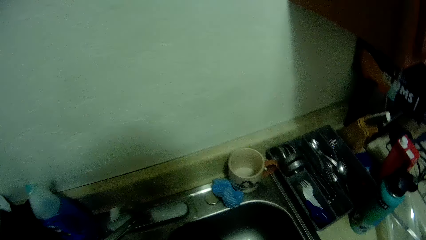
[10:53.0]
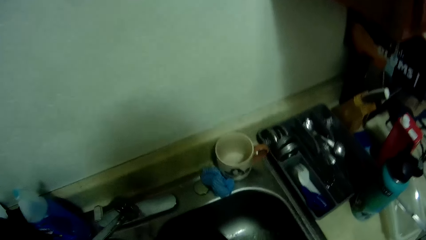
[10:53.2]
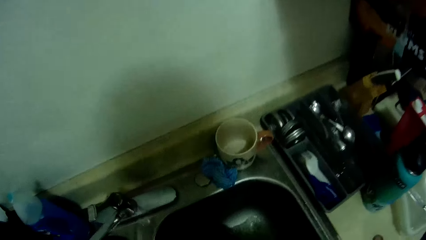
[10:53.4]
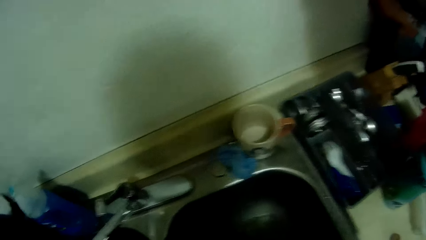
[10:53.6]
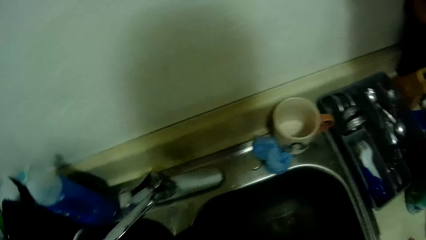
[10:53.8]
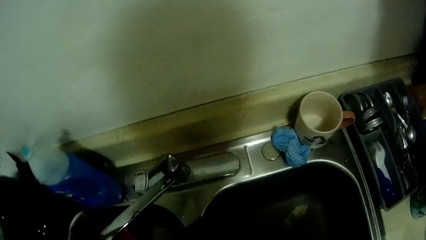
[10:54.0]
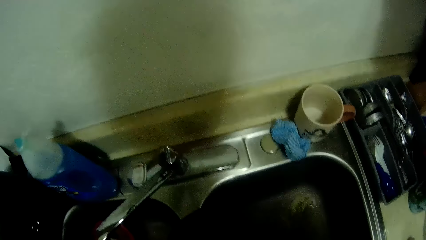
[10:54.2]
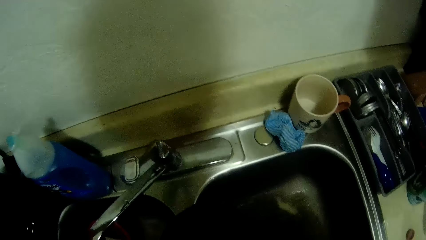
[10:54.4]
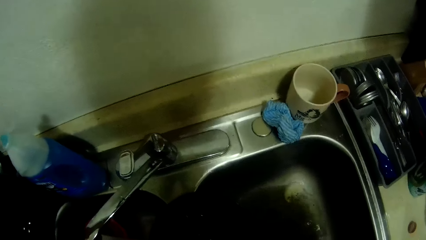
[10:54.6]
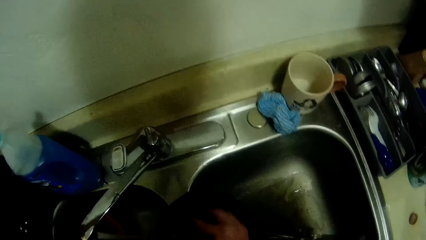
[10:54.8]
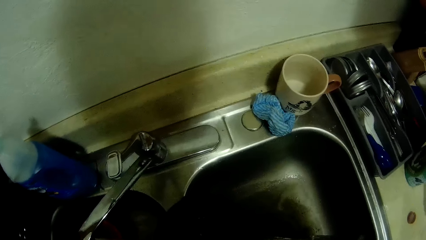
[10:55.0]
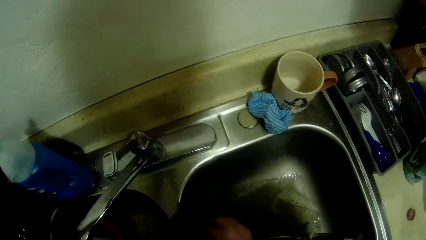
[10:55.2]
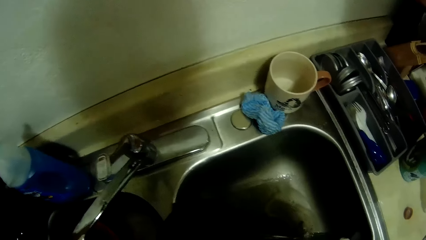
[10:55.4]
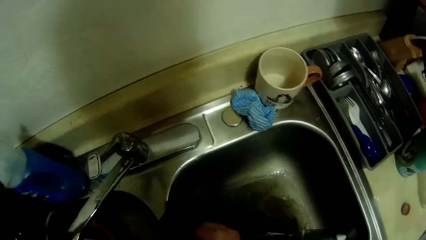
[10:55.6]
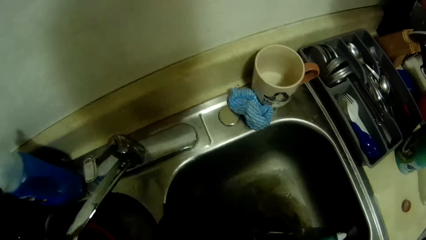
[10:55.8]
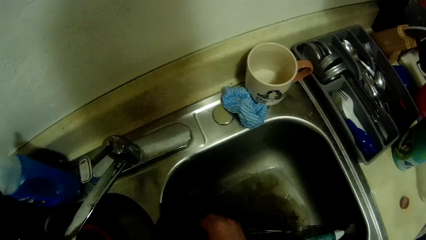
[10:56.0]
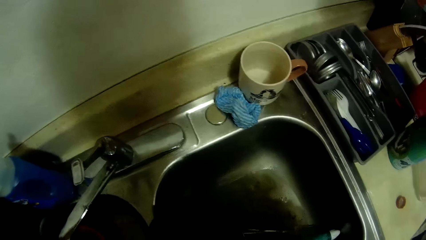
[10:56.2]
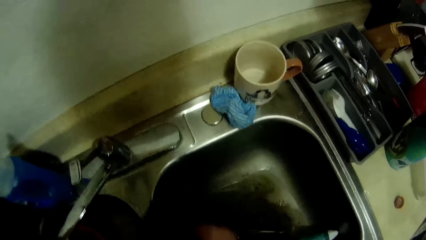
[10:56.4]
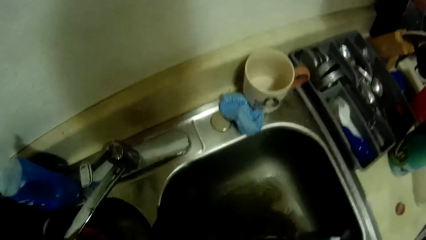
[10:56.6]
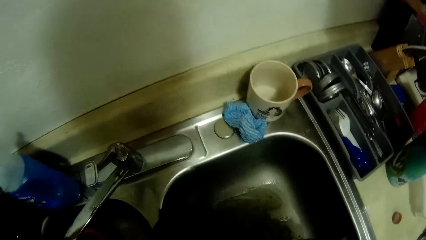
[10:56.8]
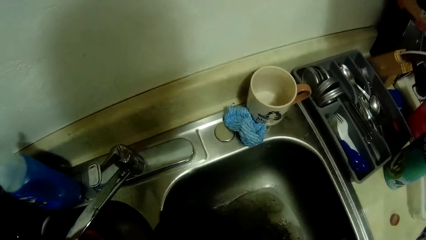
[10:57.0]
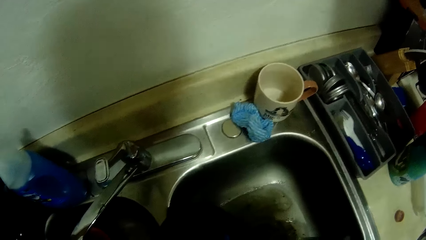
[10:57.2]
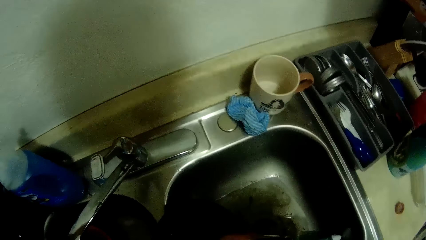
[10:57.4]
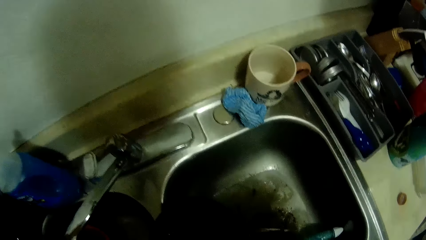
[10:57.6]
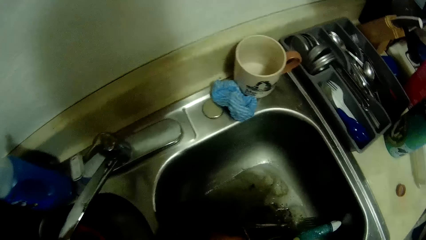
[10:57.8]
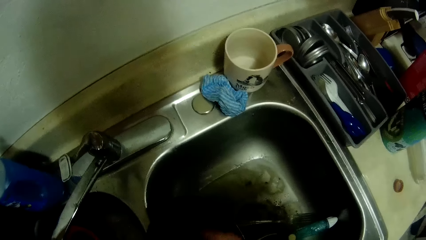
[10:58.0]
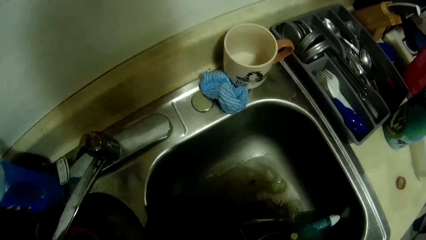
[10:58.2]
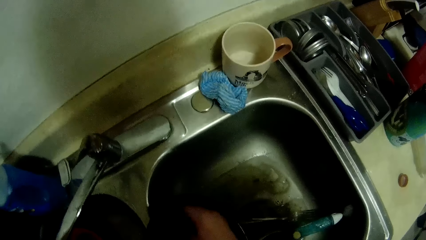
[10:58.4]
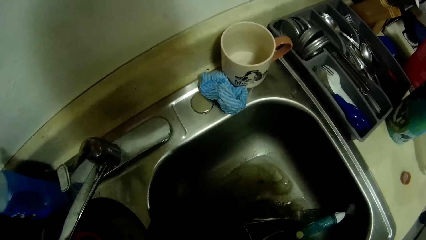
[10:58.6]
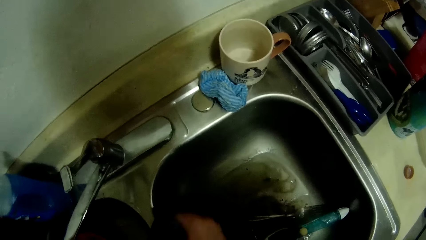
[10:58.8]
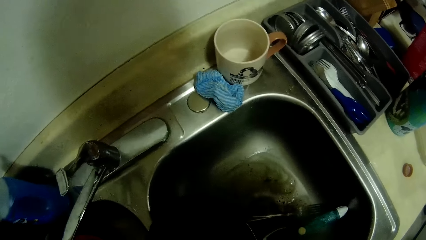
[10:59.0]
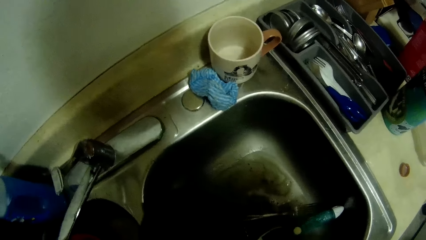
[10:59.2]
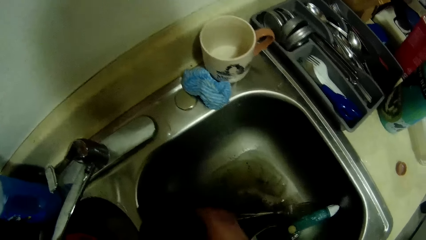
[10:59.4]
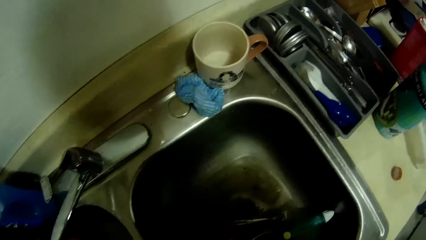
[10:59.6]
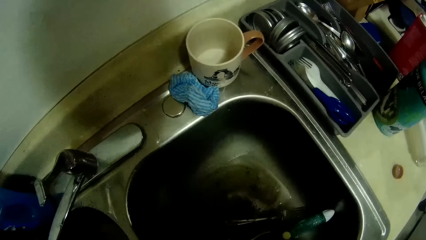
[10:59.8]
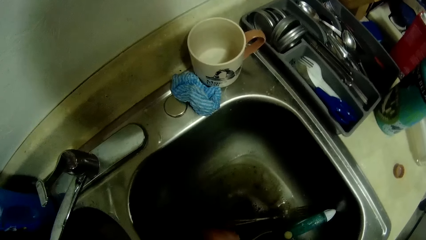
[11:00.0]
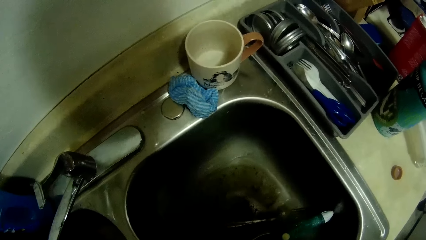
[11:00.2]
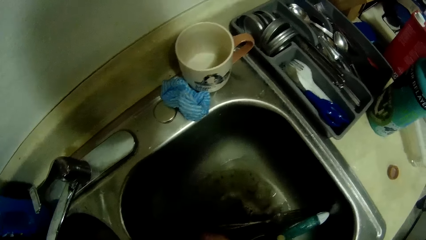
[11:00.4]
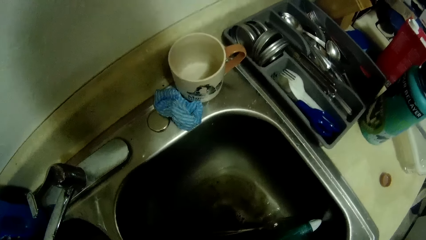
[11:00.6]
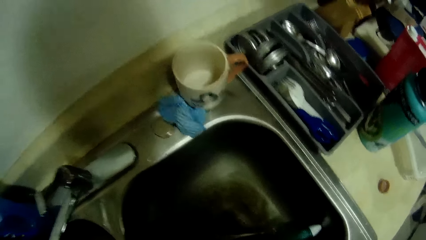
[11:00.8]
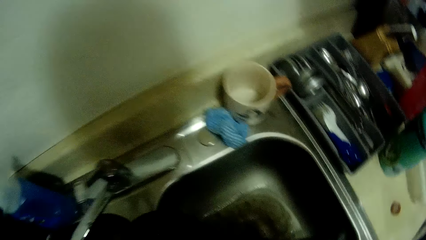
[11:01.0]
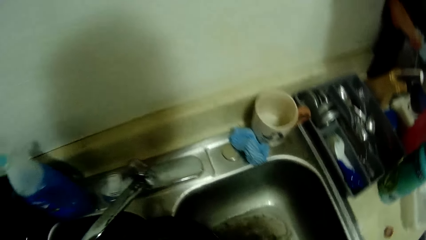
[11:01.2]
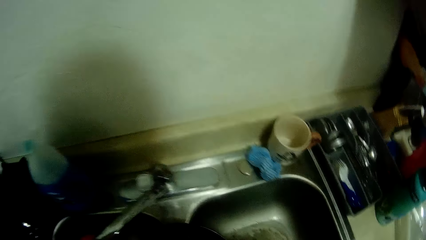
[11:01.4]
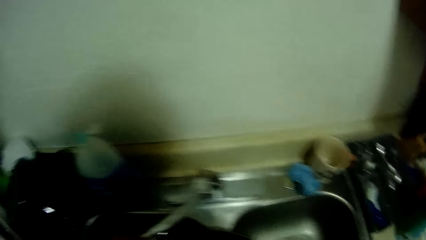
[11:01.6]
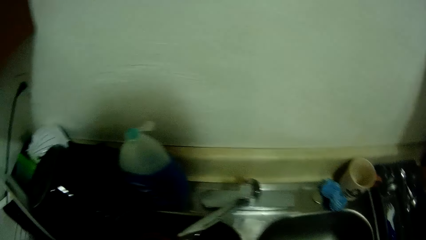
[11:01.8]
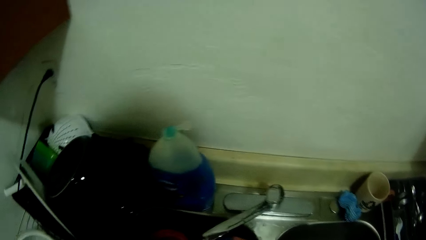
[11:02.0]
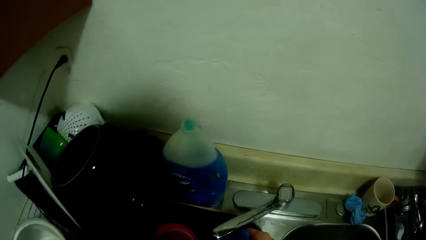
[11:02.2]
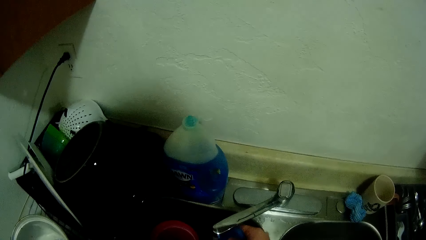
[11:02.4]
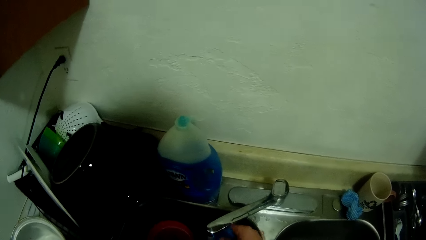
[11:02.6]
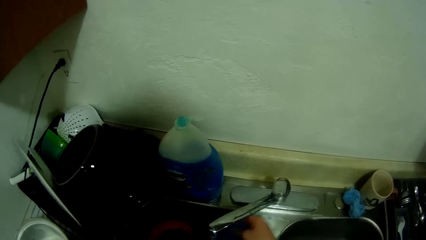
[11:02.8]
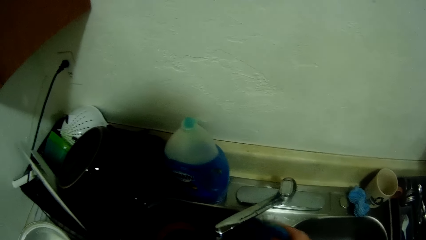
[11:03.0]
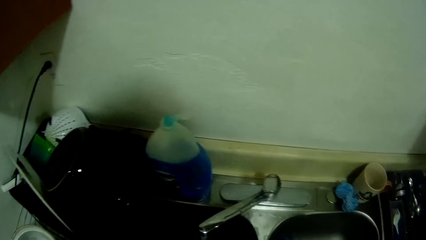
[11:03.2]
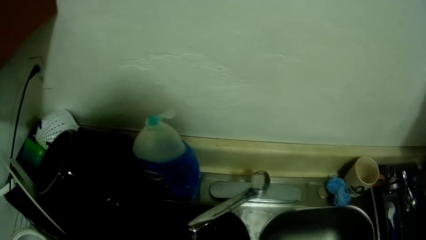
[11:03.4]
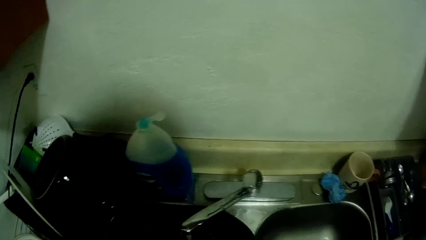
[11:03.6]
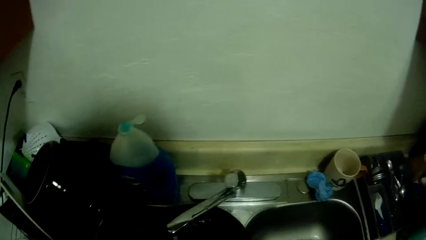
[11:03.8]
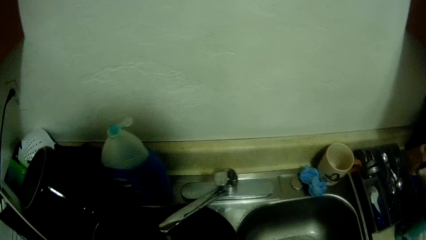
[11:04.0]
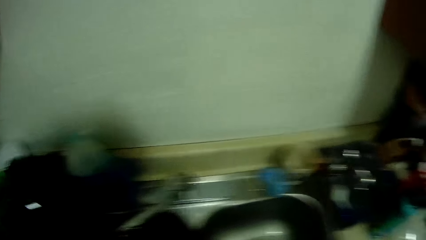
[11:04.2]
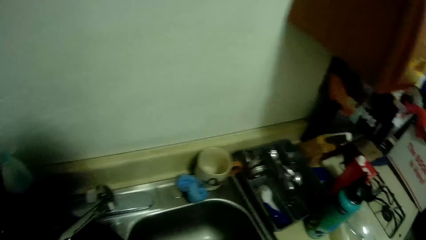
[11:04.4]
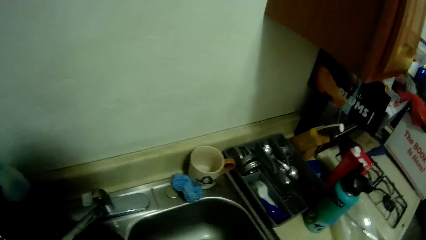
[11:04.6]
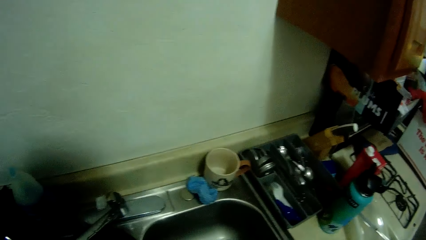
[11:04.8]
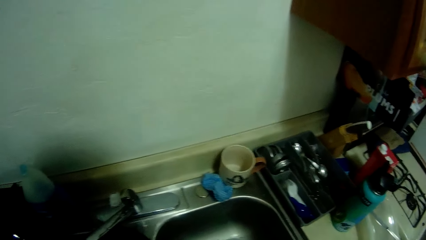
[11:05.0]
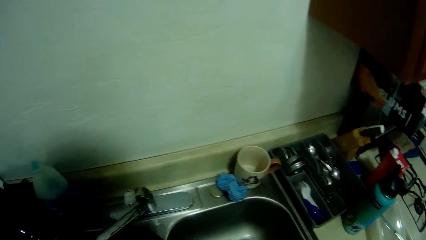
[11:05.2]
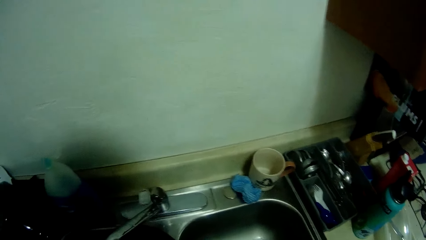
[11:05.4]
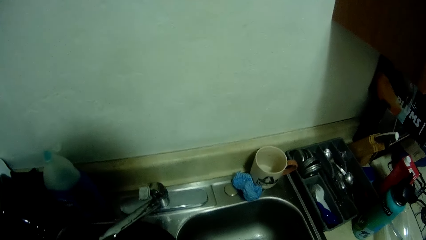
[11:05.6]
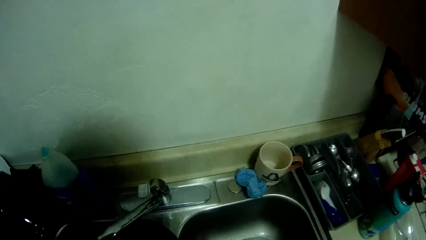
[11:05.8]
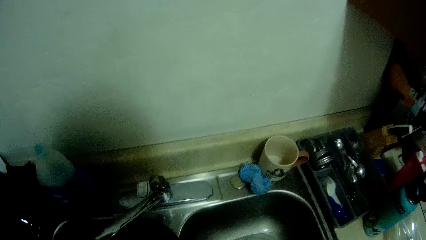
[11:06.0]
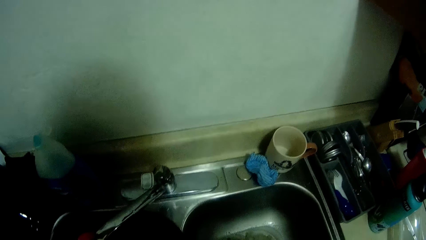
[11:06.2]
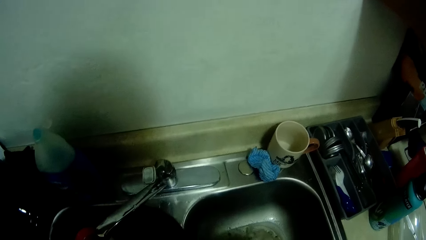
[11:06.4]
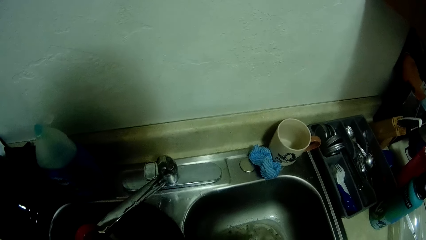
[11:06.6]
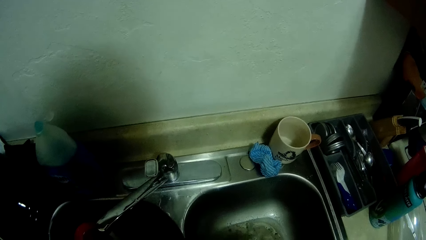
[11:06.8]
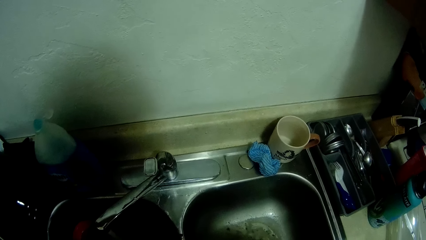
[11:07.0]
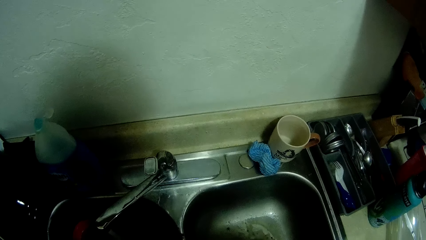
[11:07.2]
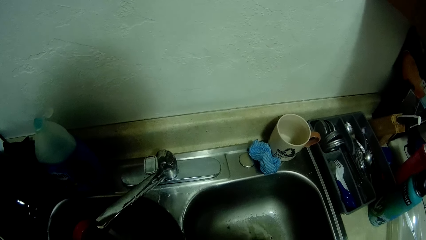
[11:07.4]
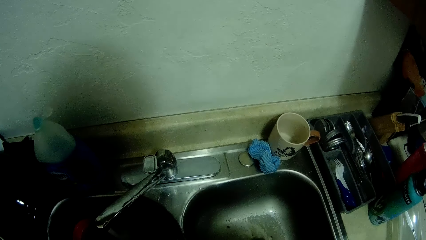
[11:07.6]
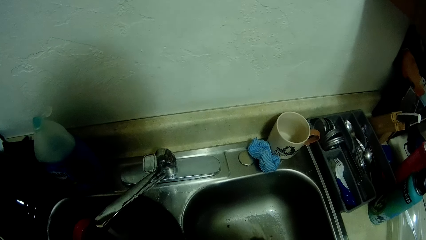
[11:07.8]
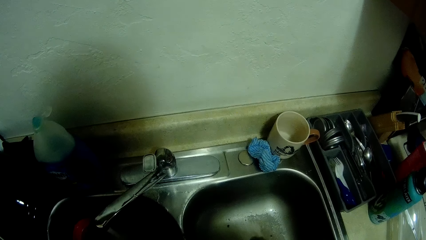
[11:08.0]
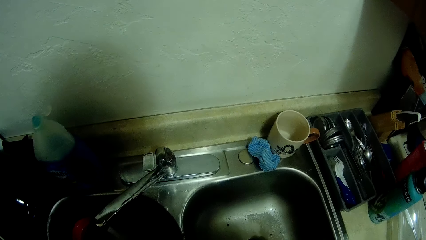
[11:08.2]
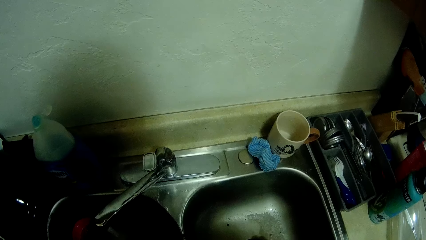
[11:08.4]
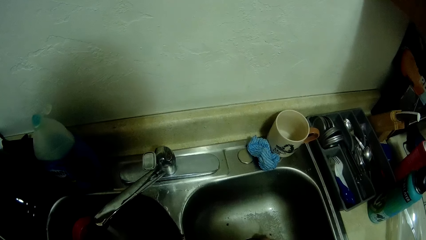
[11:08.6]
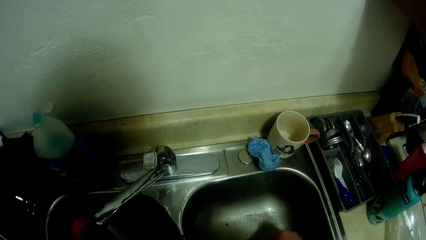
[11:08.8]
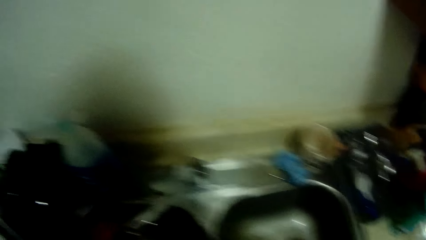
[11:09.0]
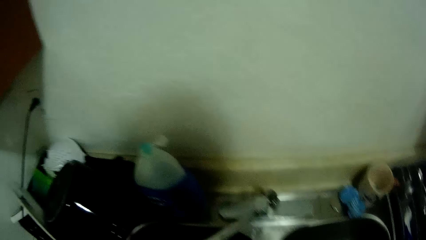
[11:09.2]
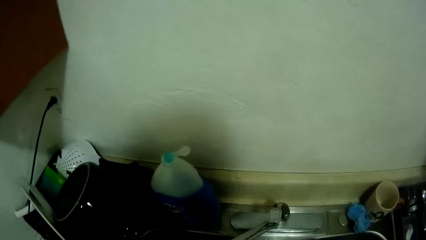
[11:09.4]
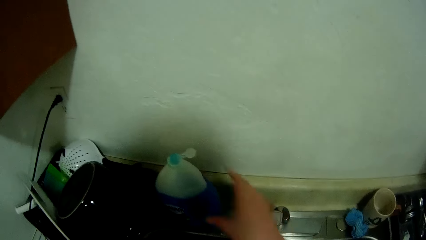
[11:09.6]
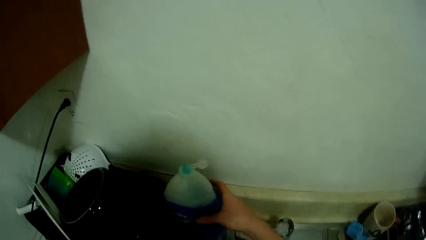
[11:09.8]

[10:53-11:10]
The camera wearer washes the pot with another sponge.
